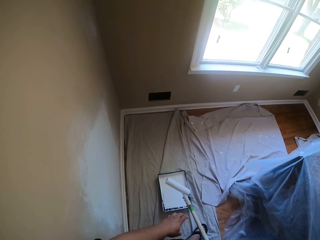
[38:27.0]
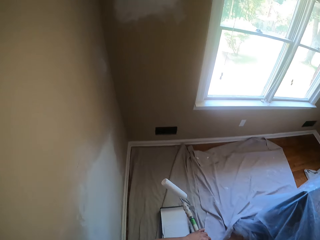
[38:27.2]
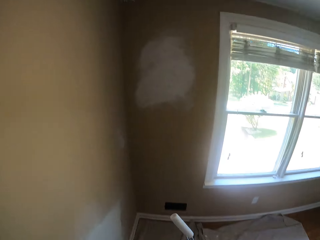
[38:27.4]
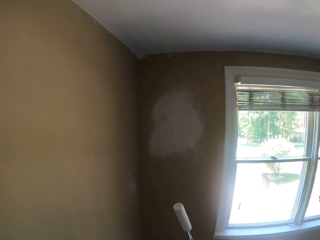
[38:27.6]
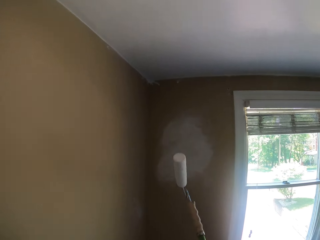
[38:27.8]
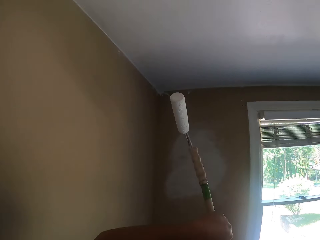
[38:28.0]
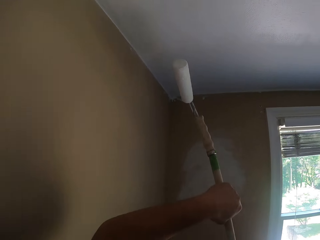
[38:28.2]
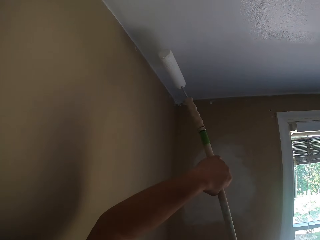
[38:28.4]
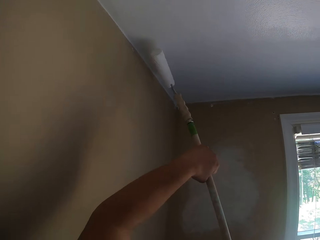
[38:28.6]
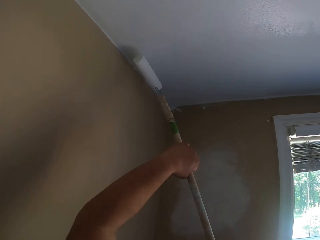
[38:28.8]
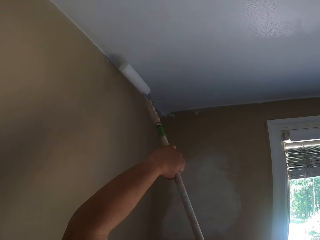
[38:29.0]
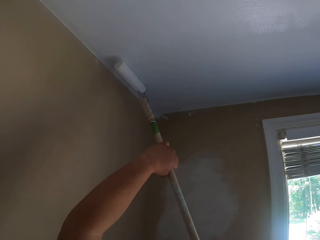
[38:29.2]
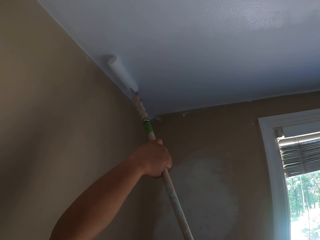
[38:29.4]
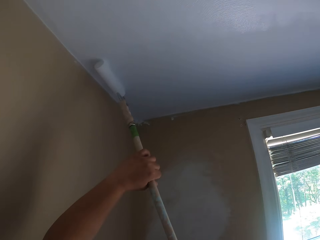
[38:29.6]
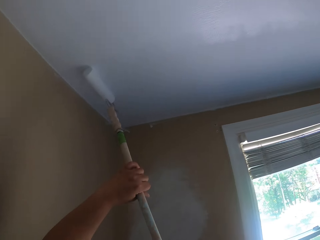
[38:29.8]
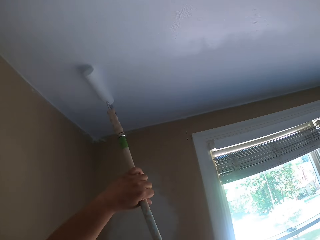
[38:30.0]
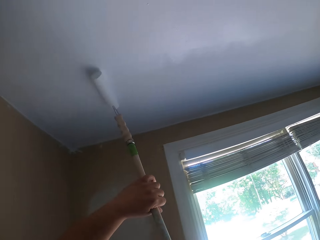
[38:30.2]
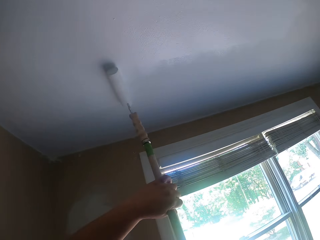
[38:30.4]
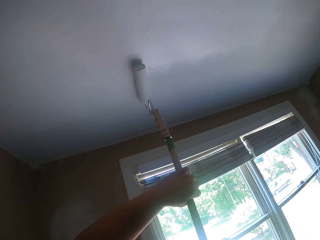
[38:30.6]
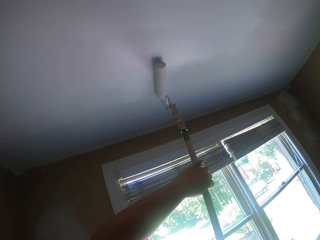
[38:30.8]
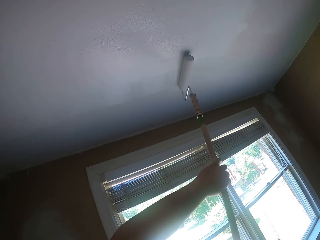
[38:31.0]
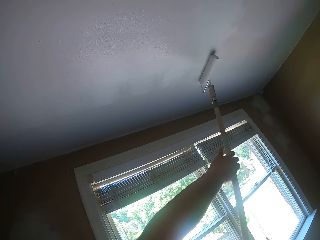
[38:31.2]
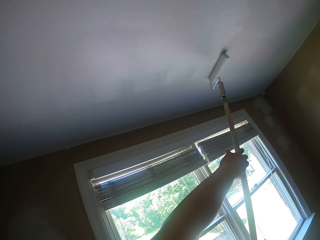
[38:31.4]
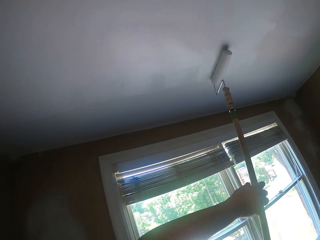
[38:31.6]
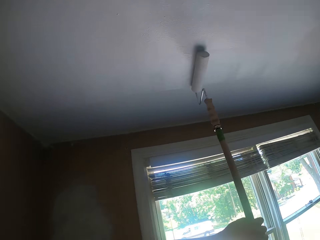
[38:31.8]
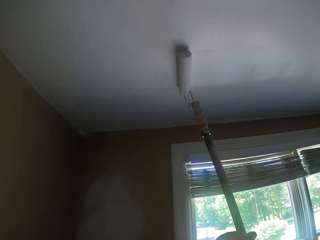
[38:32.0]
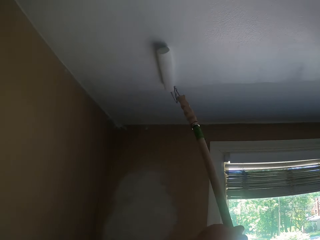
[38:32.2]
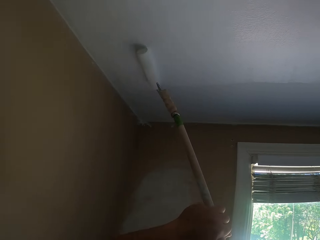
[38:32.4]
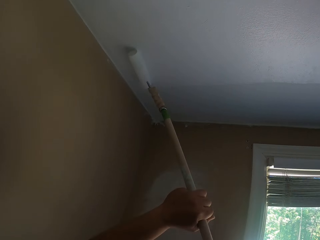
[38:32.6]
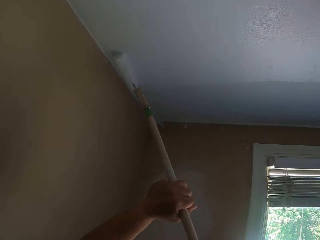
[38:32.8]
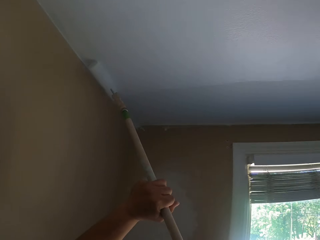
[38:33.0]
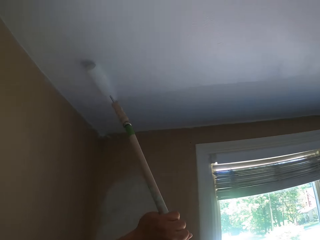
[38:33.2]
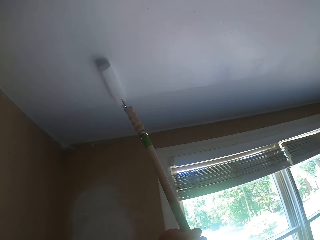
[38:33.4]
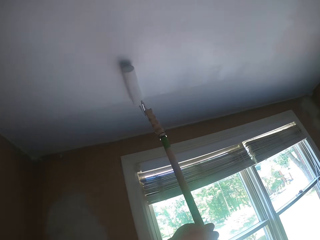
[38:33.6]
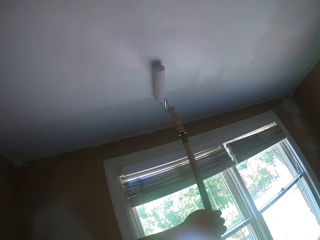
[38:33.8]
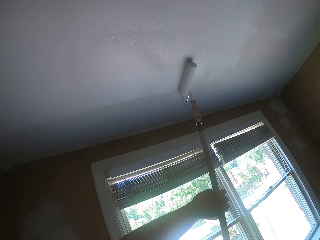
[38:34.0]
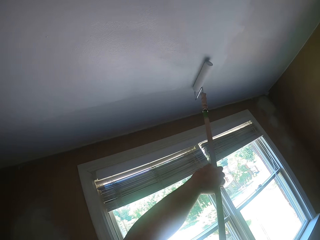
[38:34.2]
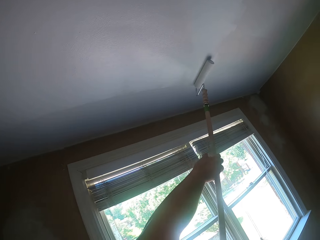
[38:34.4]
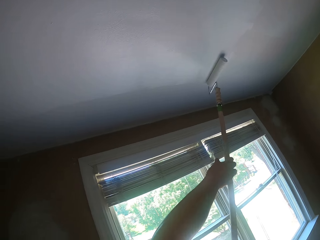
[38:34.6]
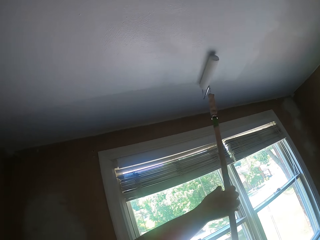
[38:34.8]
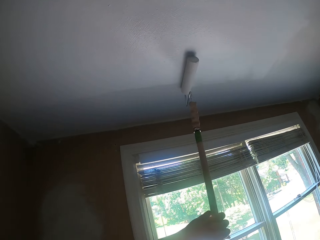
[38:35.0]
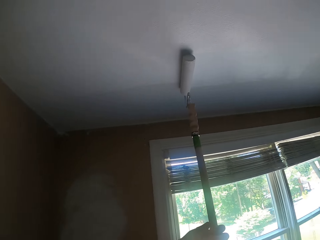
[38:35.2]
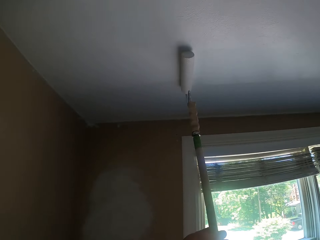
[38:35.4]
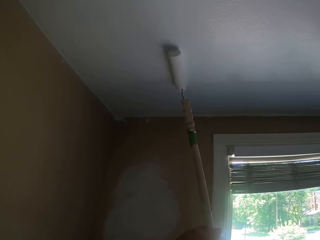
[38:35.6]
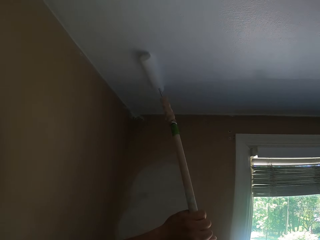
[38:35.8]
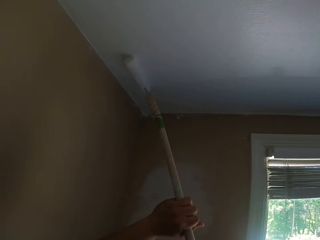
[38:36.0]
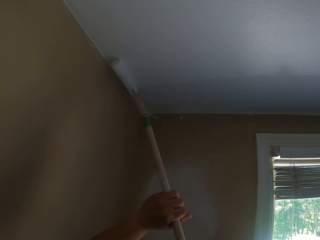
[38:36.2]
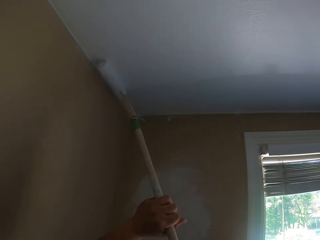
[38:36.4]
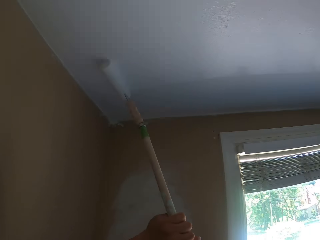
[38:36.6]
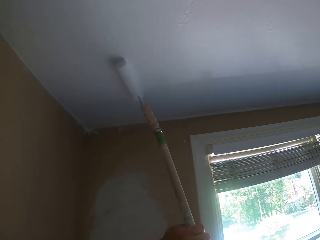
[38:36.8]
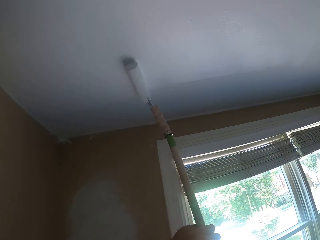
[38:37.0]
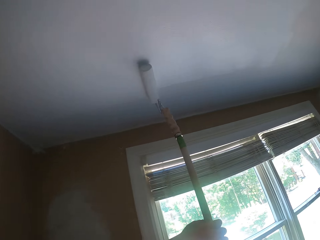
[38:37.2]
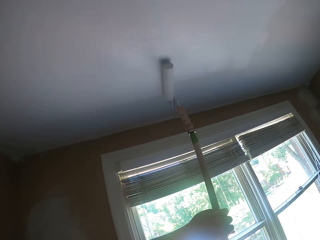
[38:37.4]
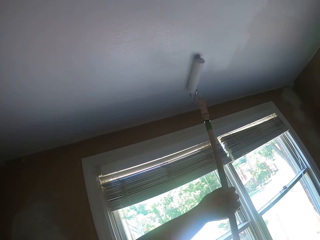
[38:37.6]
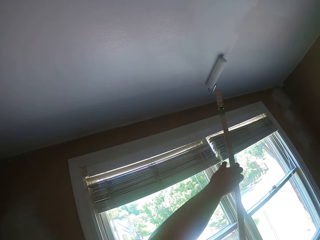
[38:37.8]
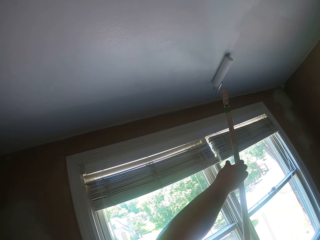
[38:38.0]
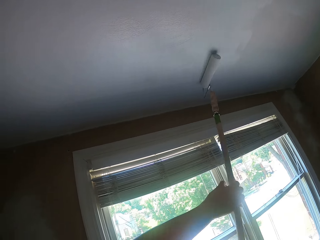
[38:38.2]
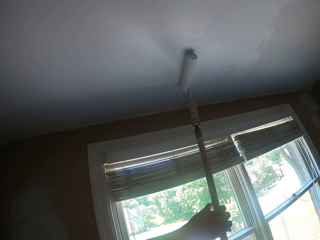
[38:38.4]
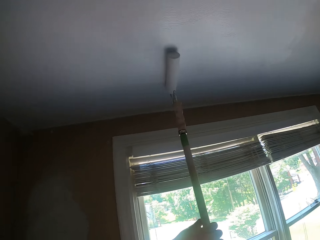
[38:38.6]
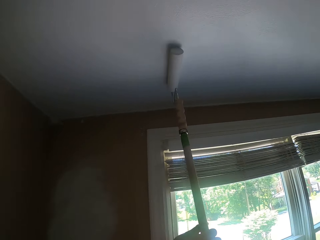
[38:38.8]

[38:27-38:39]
The camera wearer holds the paint roller with both hands. They paint the ceiling with the paint roller.

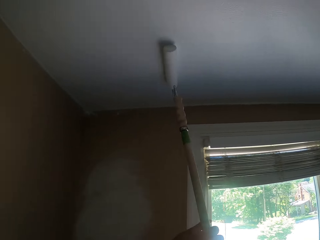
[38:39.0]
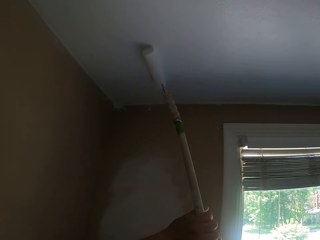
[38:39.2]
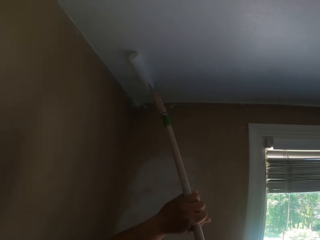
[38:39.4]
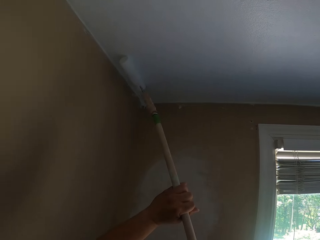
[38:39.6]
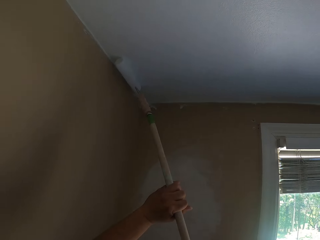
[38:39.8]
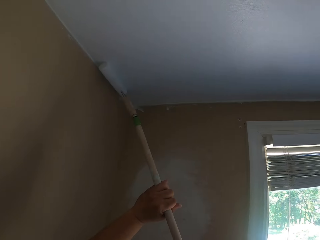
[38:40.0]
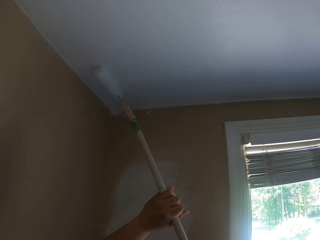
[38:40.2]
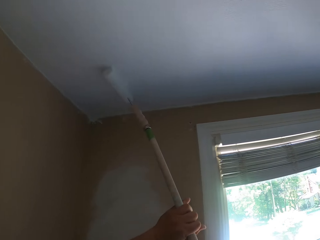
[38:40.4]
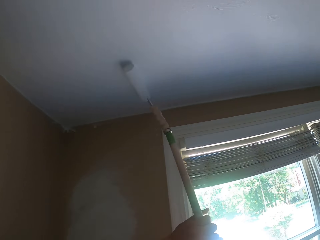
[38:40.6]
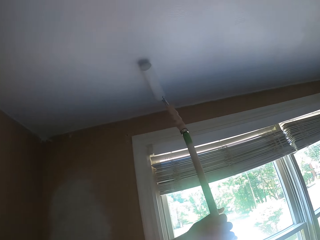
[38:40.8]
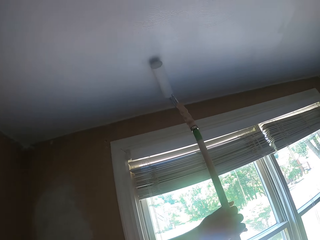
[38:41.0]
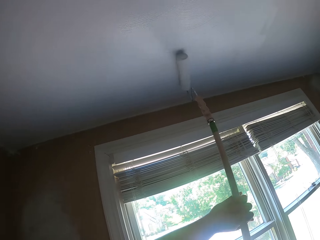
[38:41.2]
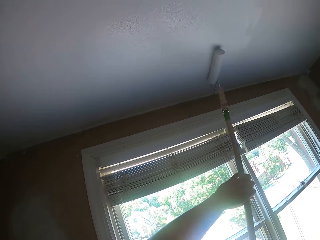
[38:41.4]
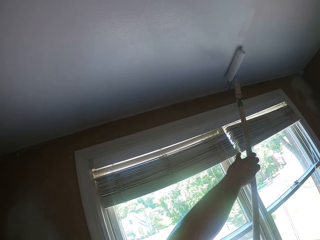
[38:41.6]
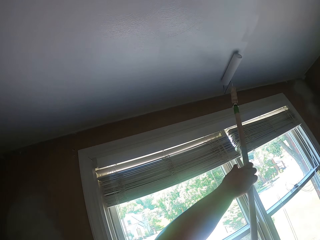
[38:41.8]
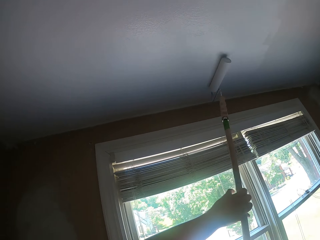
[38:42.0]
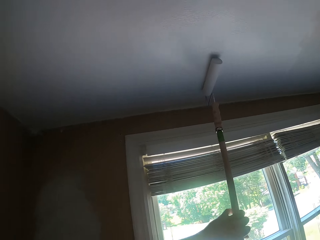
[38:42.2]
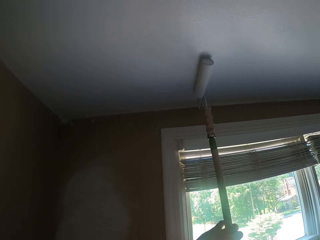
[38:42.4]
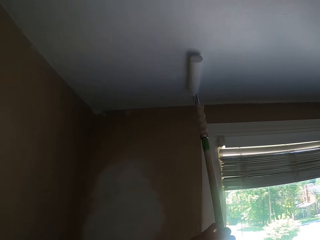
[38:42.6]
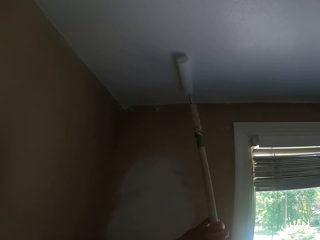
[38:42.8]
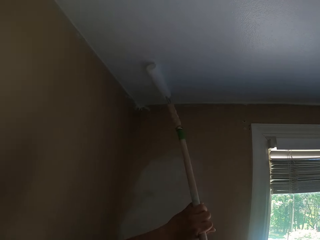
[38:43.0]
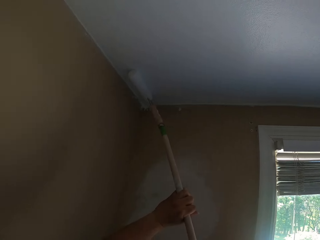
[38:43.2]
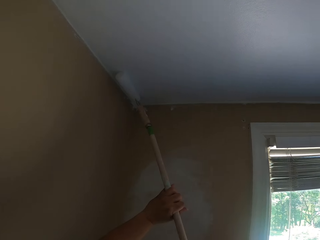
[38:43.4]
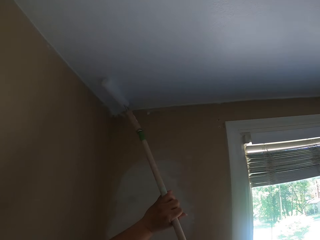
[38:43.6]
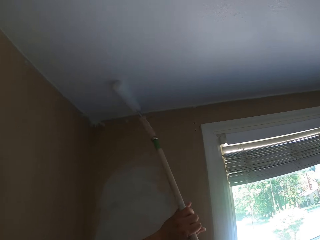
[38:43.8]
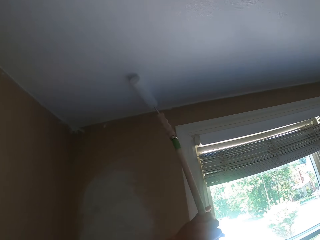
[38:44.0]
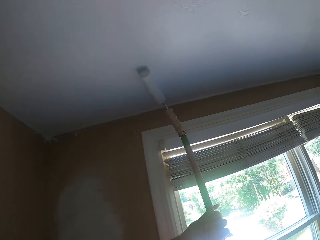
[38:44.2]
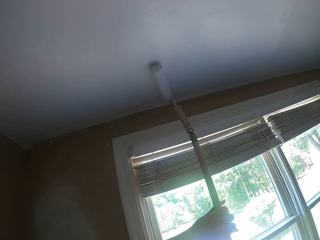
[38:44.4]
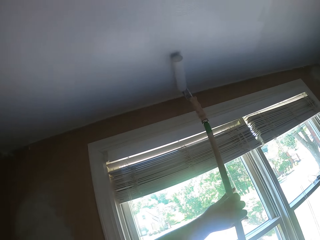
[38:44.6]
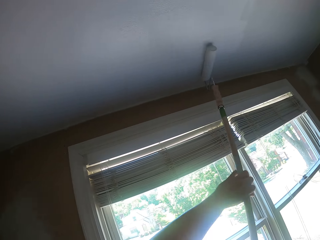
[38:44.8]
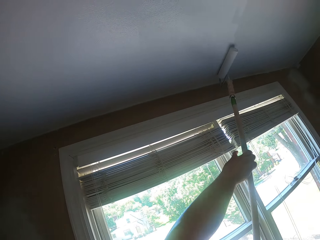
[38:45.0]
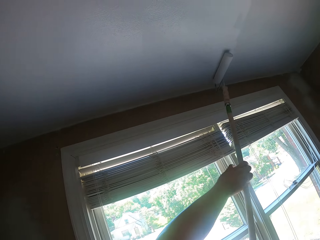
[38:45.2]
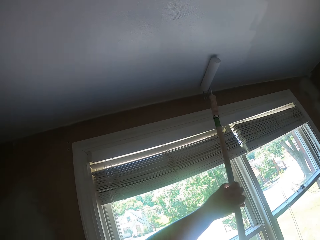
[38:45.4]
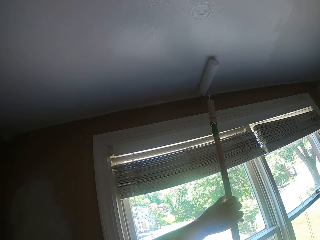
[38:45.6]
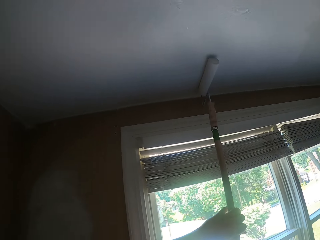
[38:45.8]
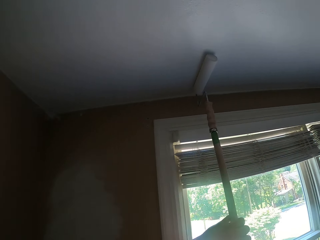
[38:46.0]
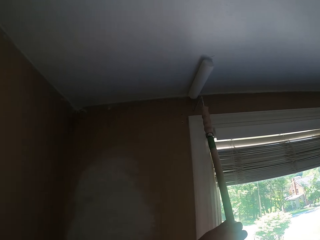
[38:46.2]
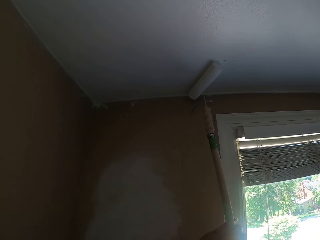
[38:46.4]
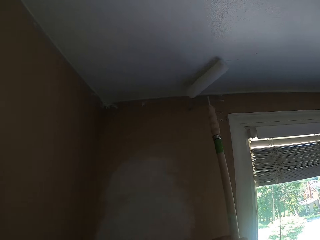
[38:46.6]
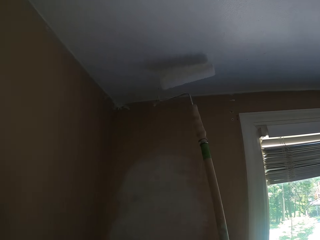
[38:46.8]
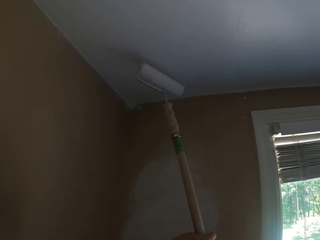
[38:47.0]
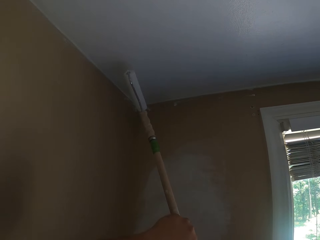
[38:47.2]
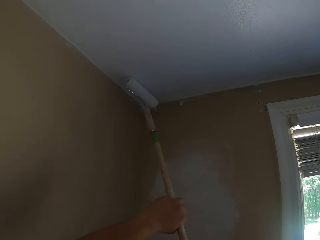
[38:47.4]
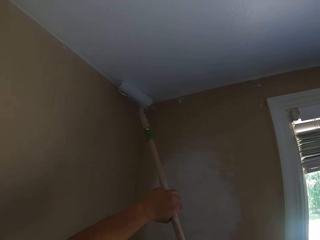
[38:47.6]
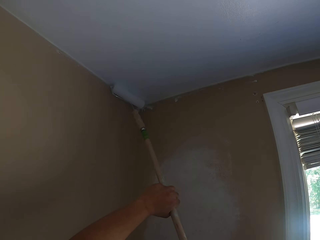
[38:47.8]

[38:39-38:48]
The camera wearer turns the paint roller. They paint the ceiling with the paint roller.
